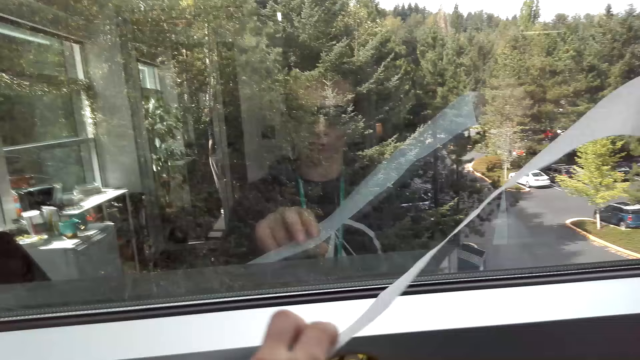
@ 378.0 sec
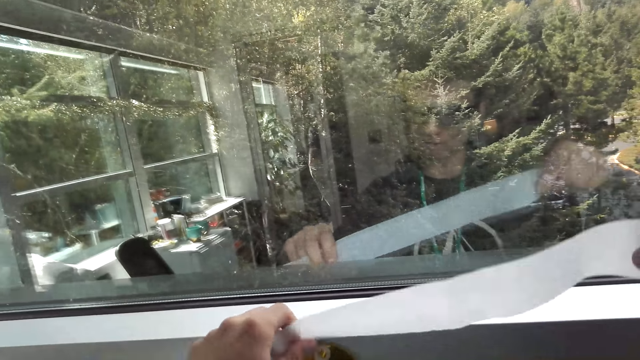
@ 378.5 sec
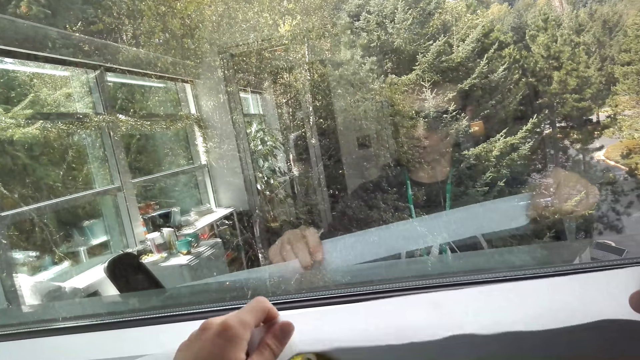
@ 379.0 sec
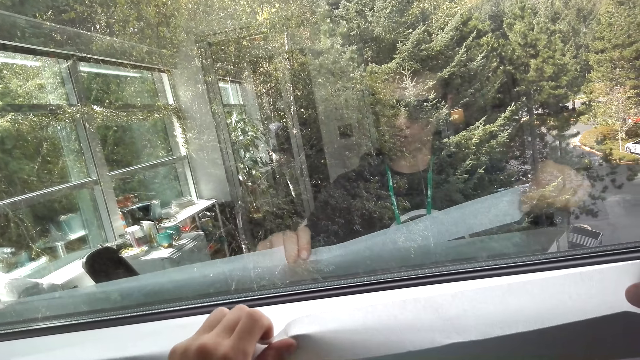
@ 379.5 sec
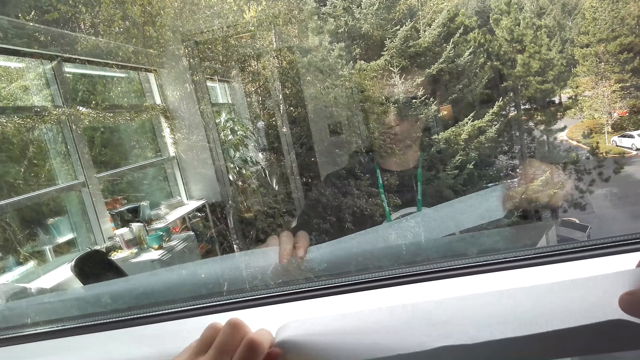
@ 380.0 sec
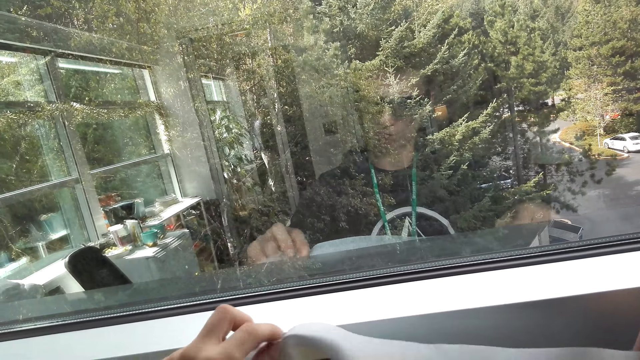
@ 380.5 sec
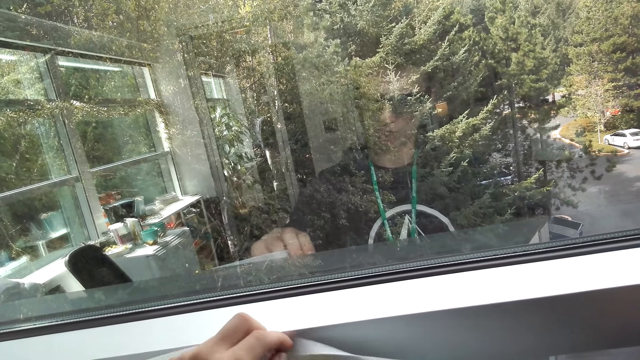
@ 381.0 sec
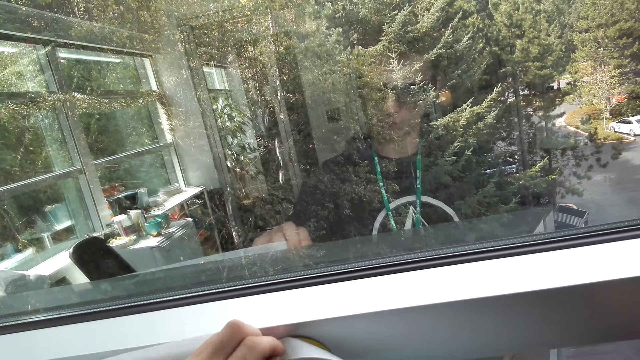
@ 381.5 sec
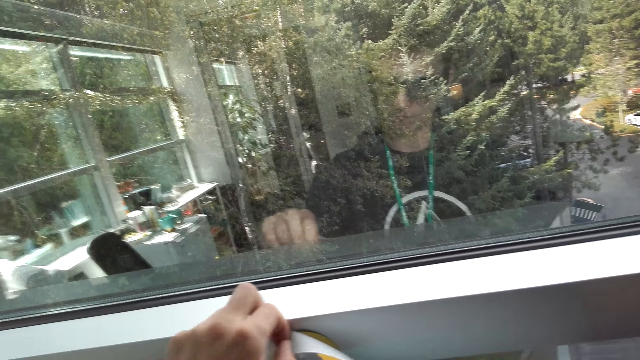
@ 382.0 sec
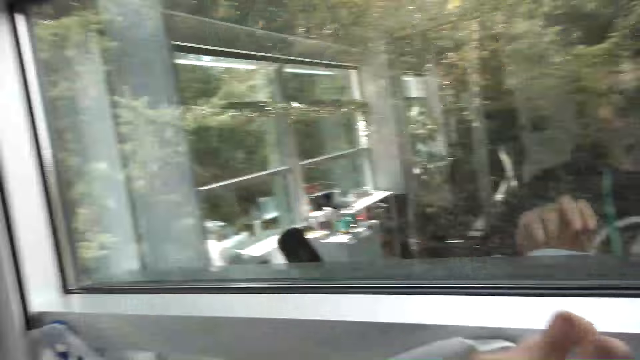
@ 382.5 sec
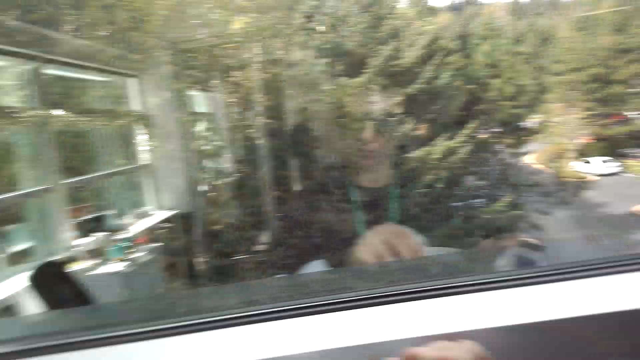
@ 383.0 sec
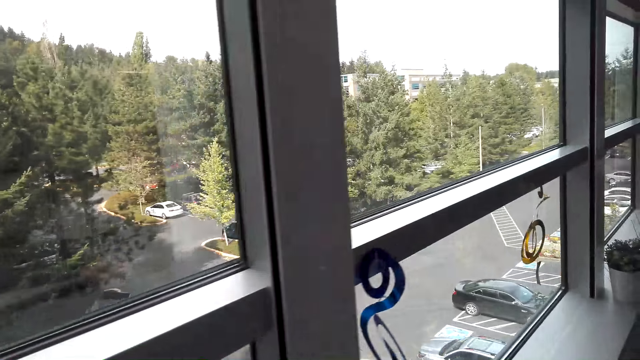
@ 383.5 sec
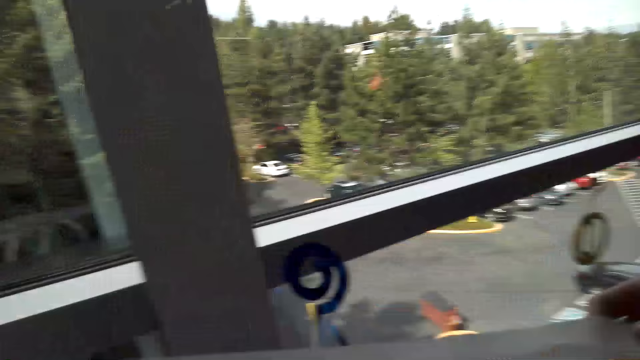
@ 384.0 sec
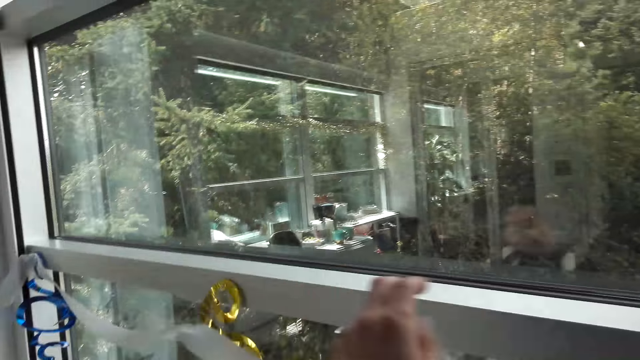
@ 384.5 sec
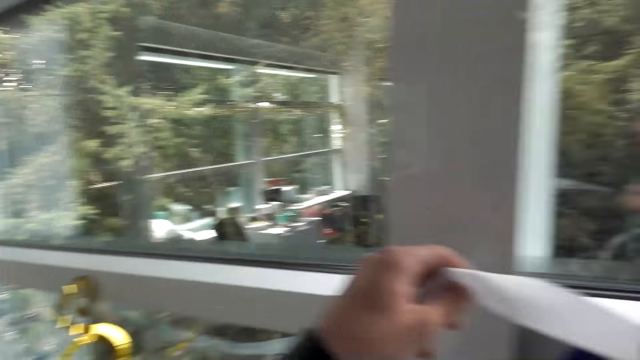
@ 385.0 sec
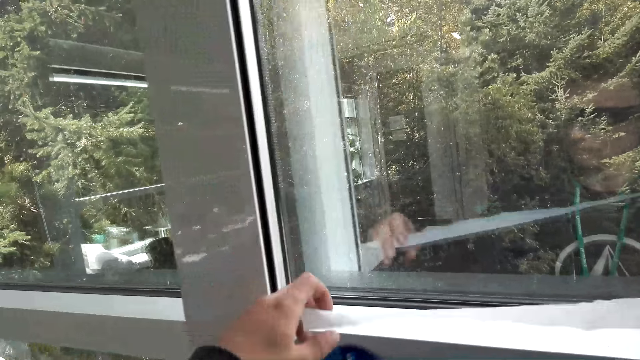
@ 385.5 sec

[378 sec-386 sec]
The camera wearer places tape on the window.

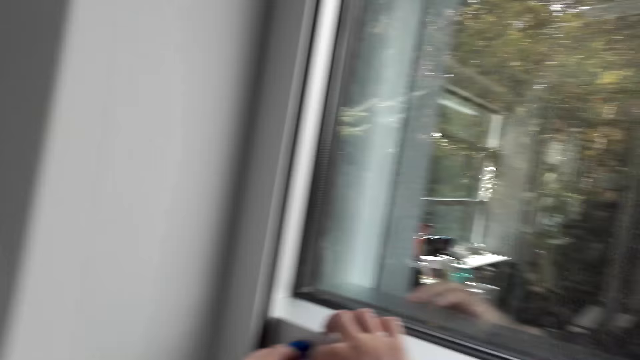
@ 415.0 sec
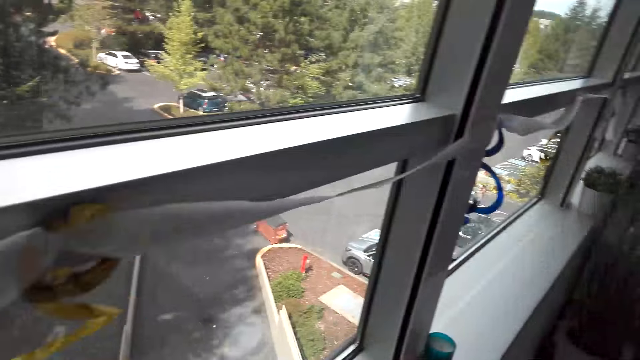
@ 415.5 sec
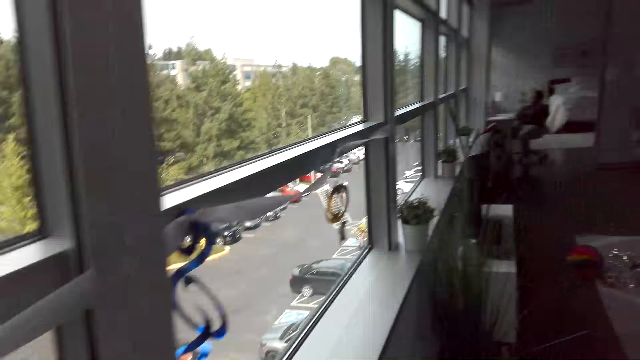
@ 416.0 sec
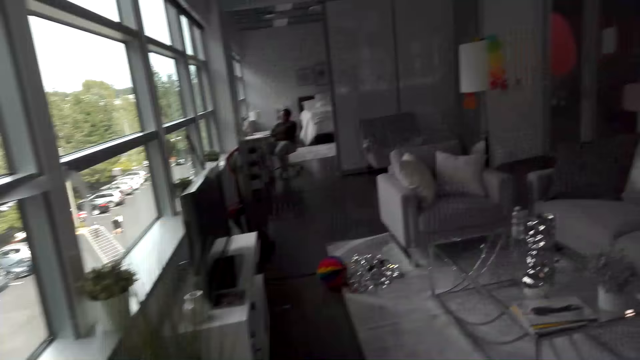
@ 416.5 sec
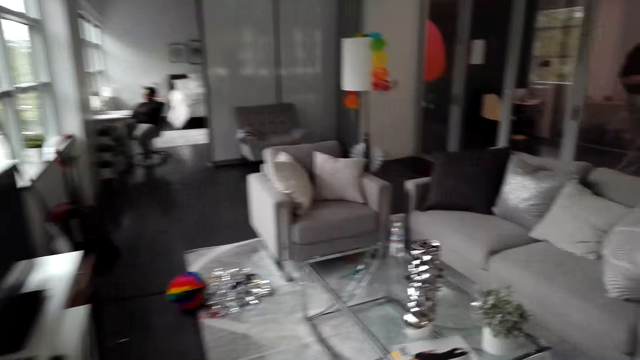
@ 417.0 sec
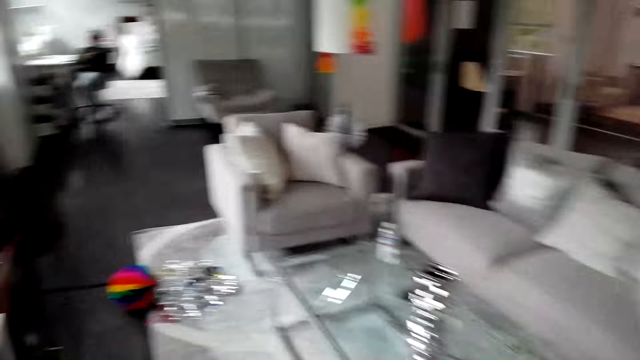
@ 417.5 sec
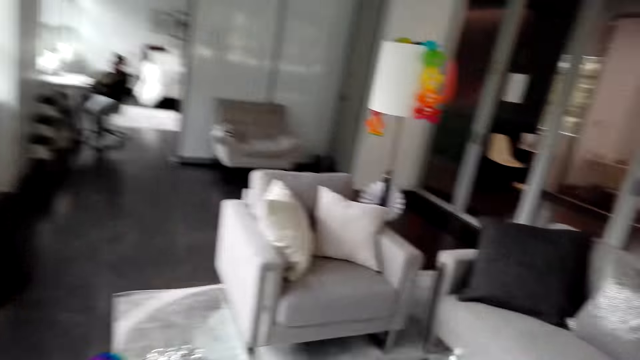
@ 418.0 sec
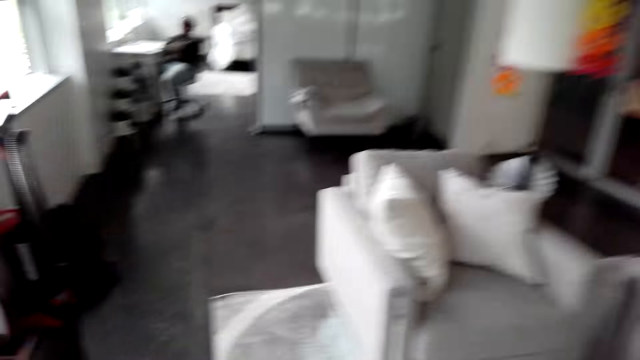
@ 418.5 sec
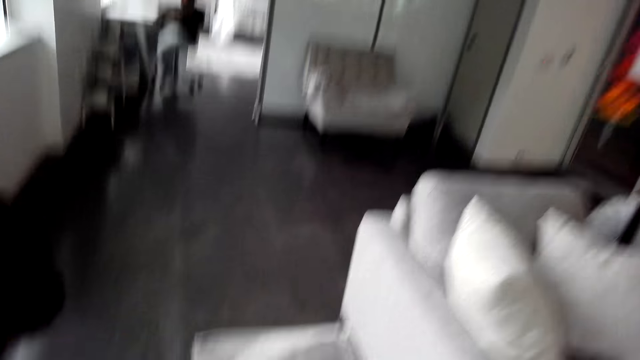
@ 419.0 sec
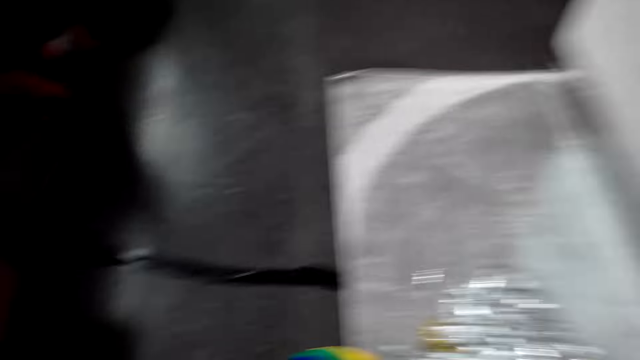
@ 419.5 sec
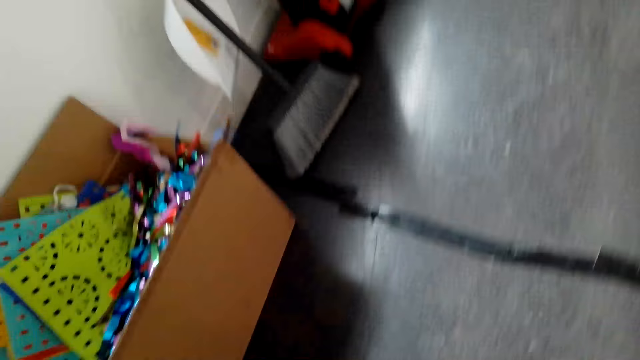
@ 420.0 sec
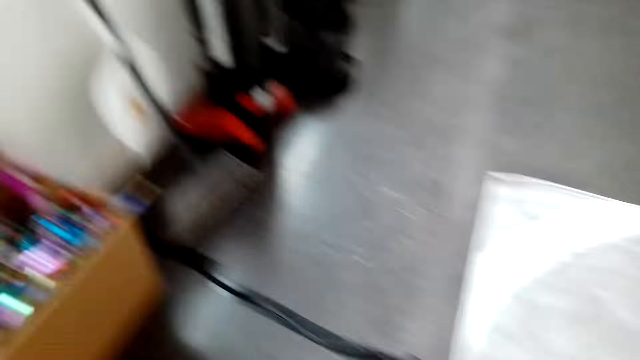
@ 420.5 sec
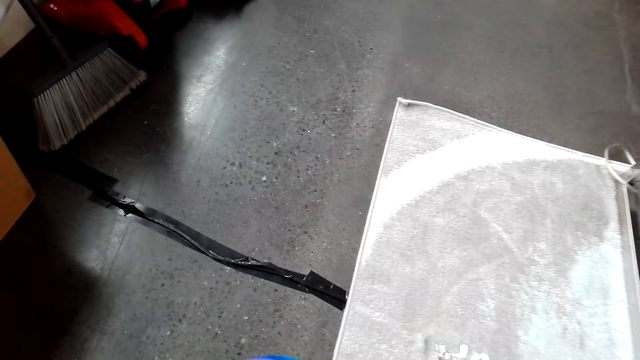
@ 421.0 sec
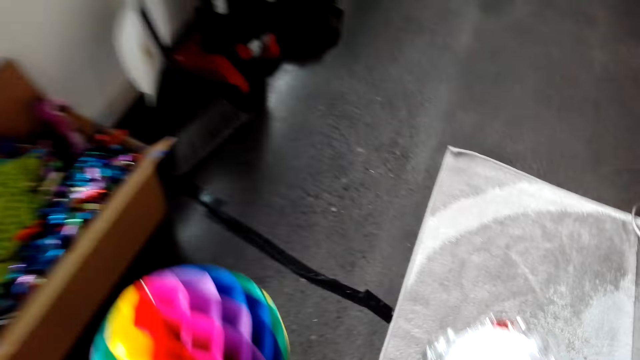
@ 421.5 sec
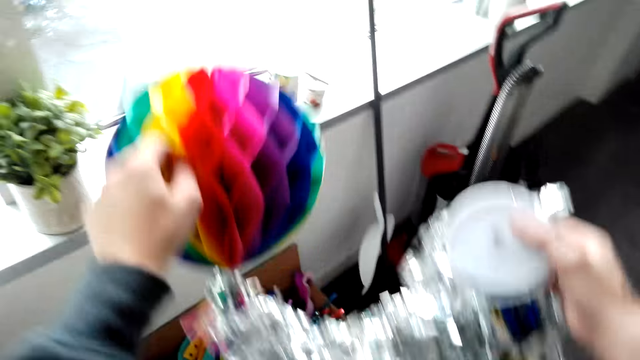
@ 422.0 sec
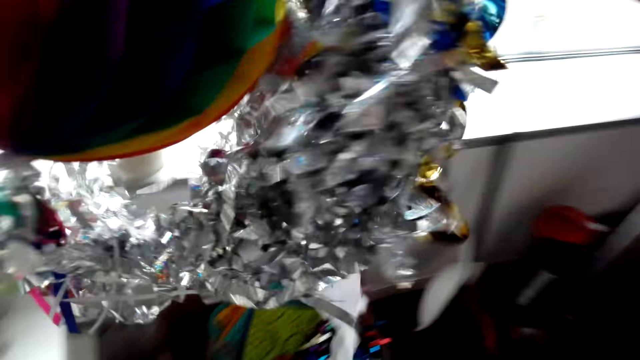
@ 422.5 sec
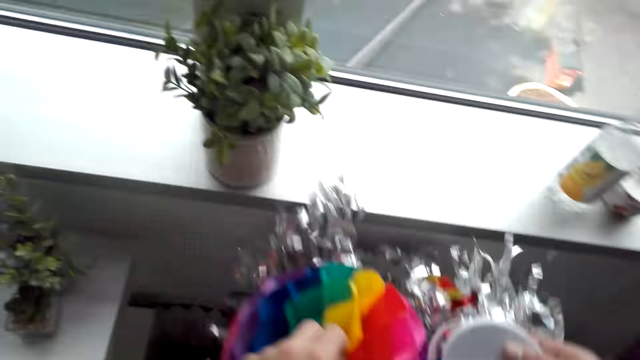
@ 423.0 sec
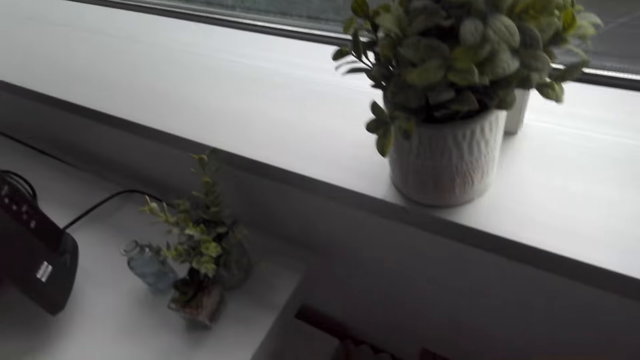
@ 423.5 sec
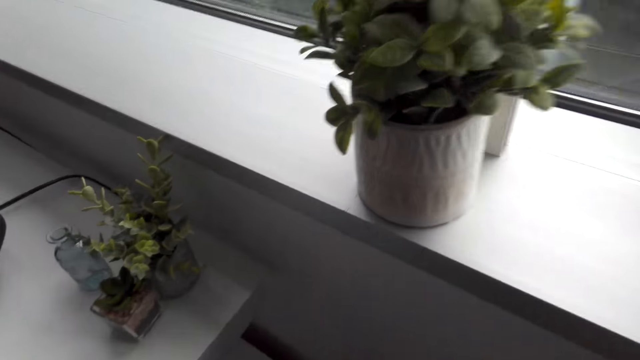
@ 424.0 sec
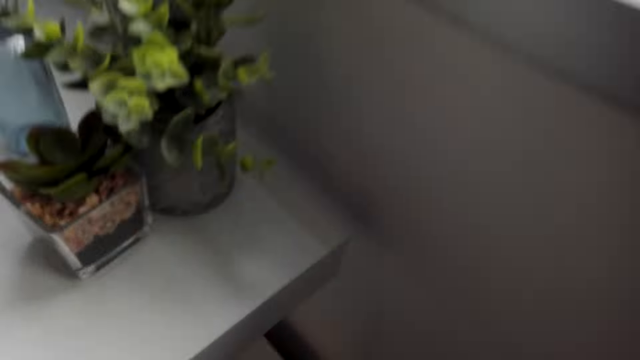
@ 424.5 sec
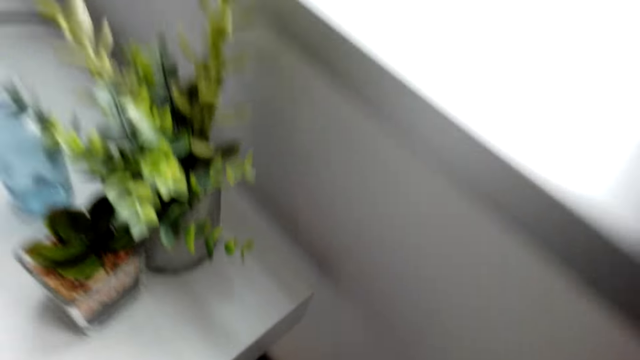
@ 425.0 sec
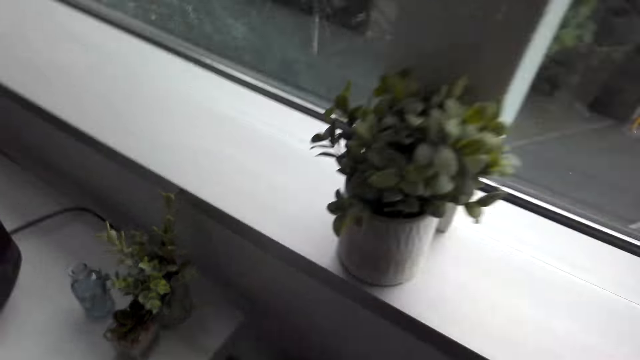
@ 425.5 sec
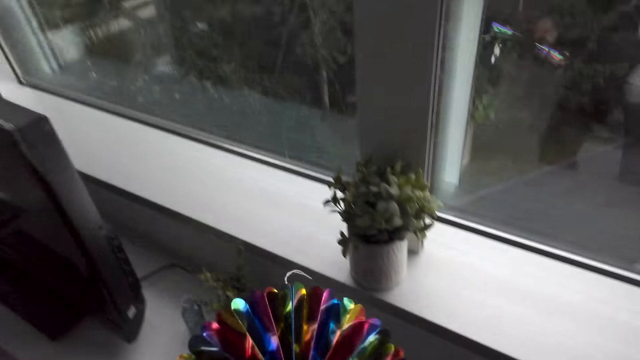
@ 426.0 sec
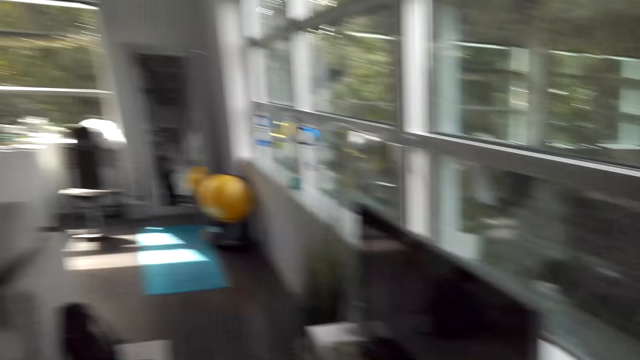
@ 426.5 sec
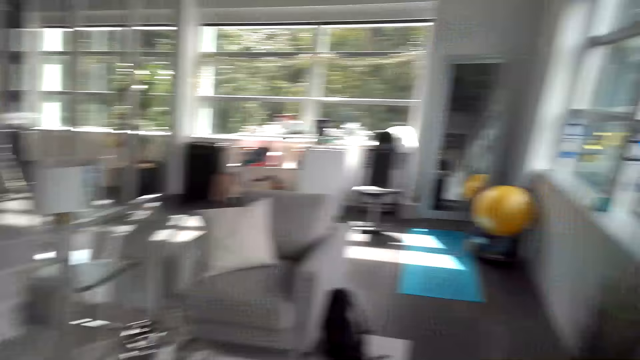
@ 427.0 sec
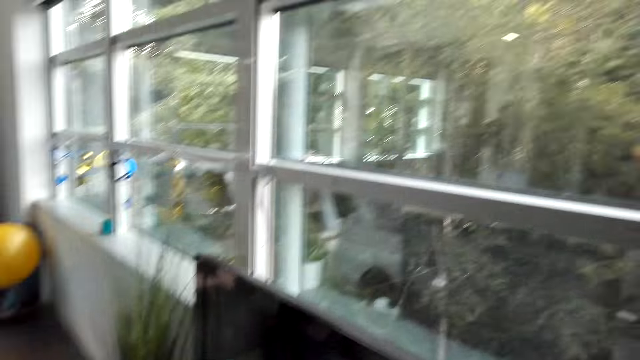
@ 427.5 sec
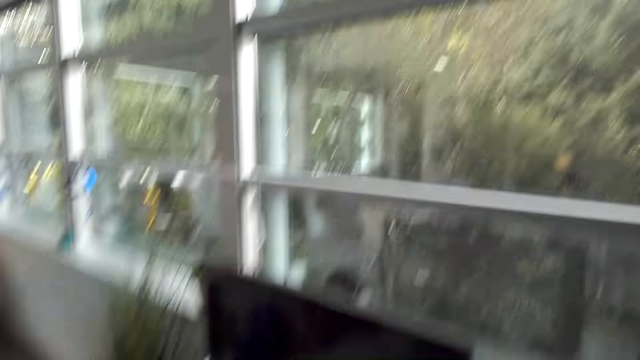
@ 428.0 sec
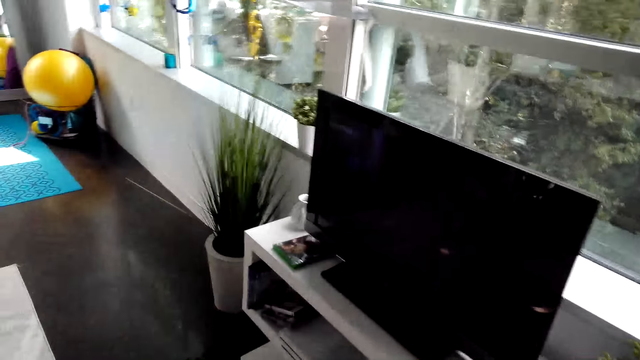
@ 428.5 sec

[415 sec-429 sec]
The camera wearer walks in the house. They bend towards the floor. They pick up a Christmas décor. They hold the Christmas decoration. They bend beside the table. They hold the Christmas decoration.
